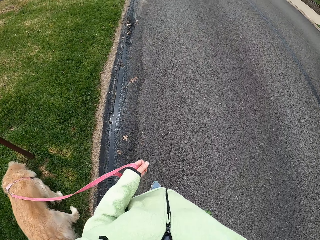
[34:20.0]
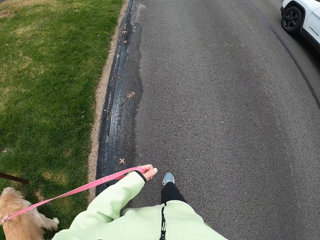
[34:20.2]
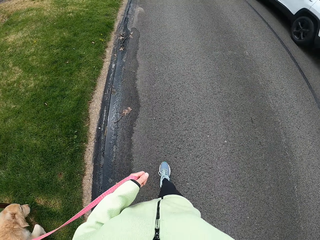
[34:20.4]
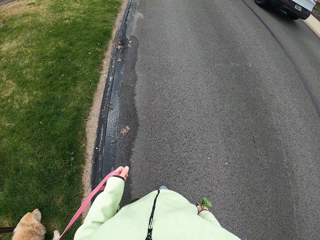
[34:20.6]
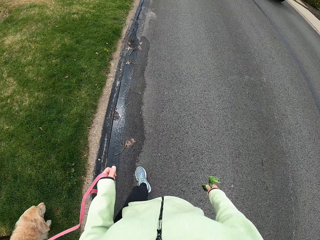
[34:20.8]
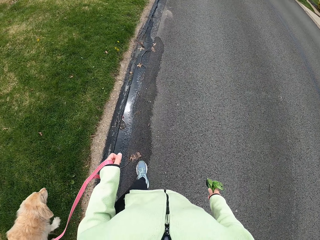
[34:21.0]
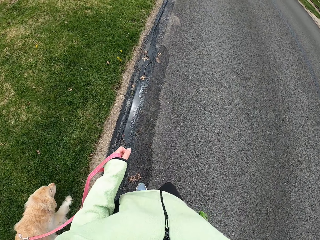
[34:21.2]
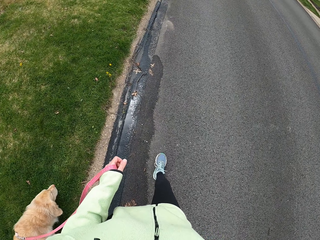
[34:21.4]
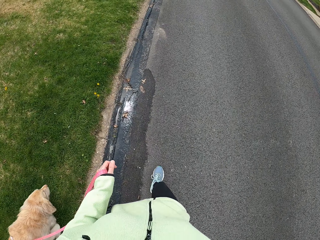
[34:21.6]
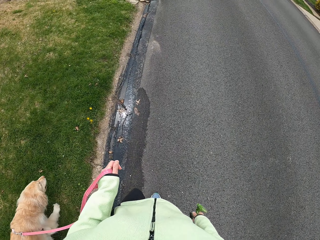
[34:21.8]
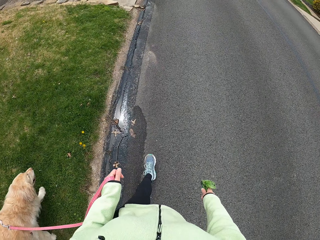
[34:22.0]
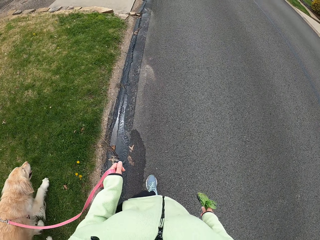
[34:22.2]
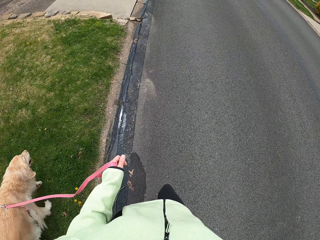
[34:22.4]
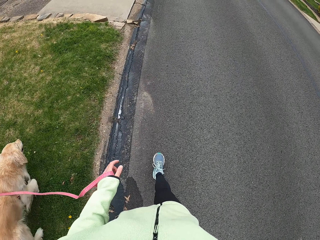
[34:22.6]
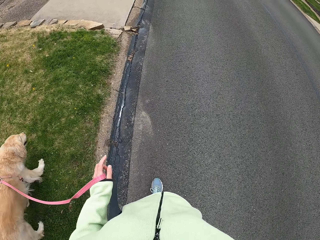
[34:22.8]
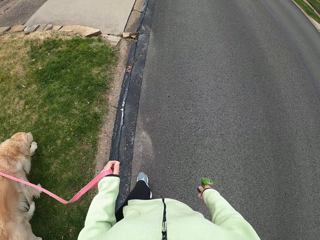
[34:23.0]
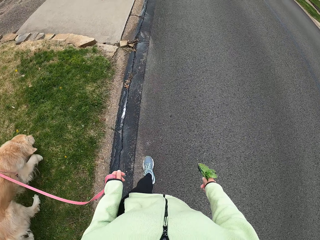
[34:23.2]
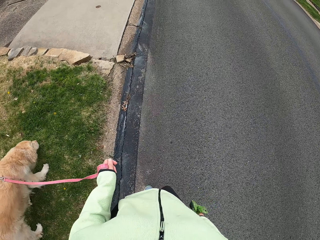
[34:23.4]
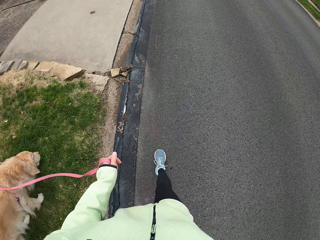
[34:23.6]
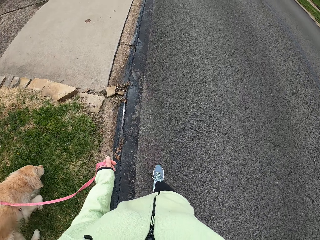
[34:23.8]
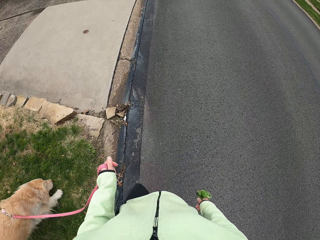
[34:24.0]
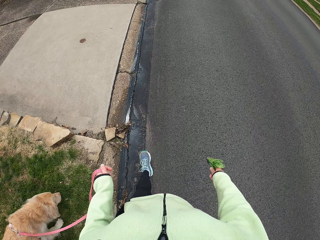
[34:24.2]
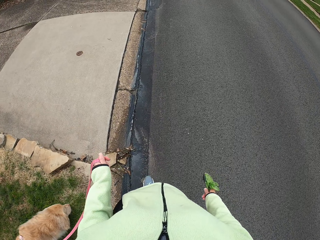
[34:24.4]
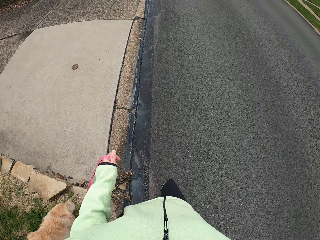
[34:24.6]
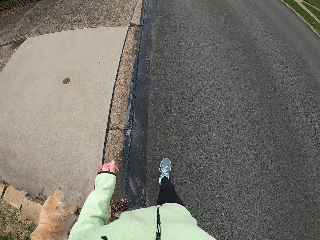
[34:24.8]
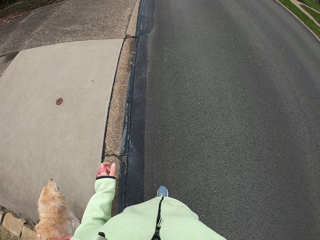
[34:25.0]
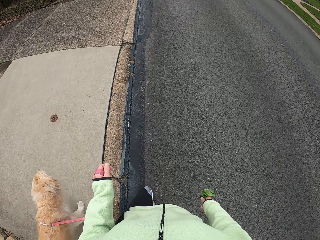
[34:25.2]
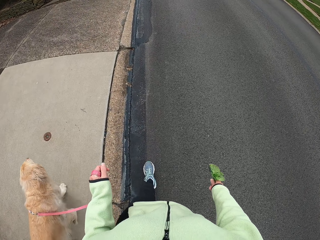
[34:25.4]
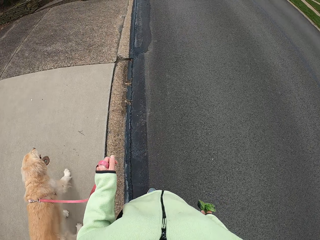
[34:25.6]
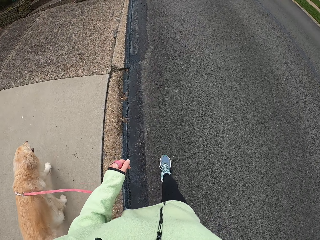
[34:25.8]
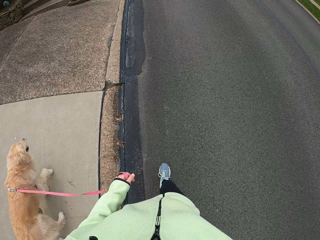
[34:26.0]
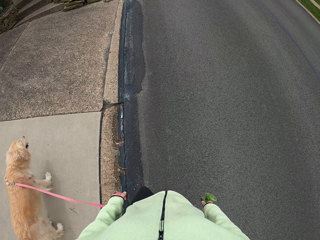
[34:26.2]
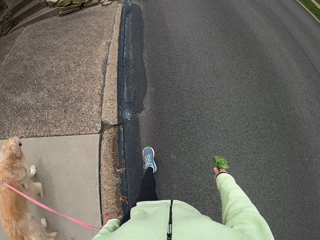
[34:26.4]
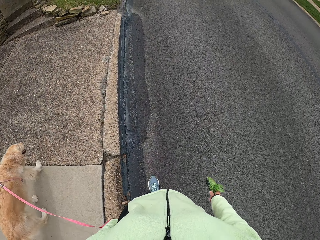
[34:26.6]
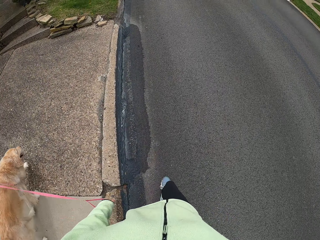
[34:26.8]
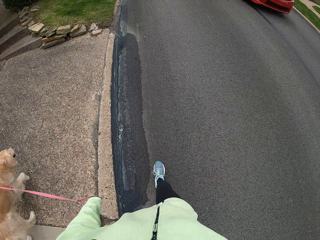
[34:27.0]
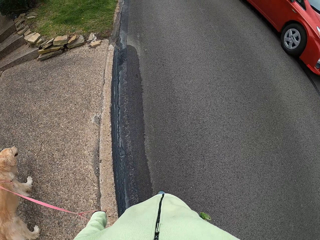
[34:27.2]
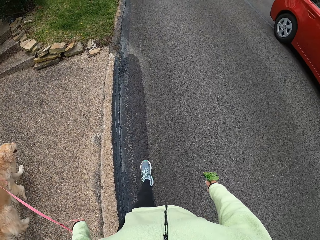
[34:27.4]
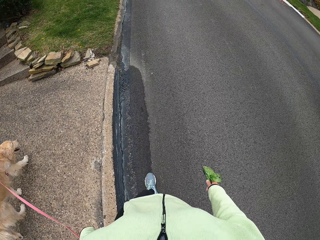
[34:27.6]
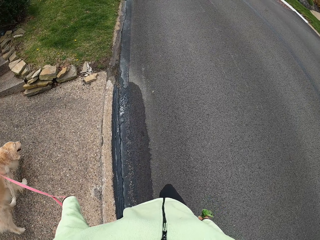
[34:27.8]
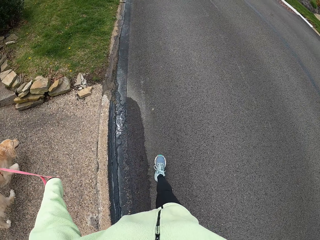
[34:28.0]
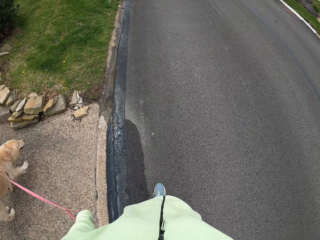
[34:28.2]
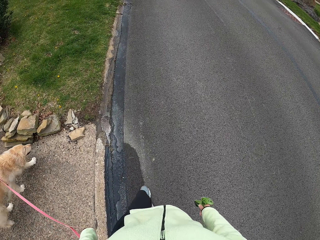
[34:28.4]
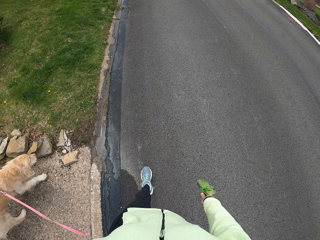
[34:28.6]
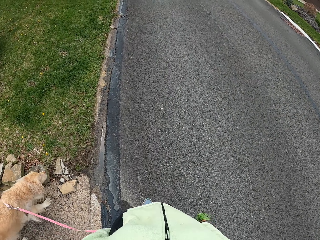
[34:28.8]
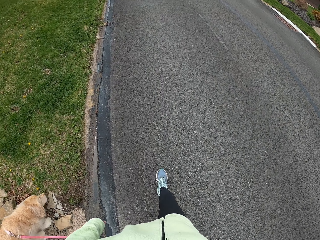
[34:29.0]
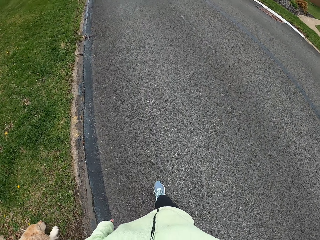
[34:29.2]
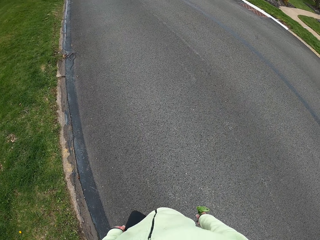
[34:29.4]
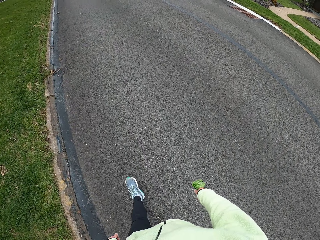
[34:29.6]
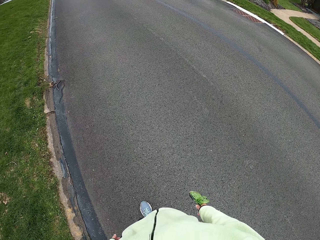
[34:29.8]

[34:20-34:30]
The camera wearer walks the dog on the road.

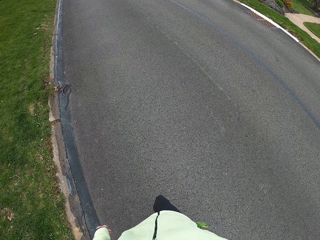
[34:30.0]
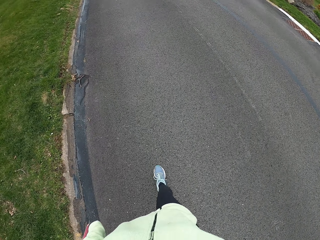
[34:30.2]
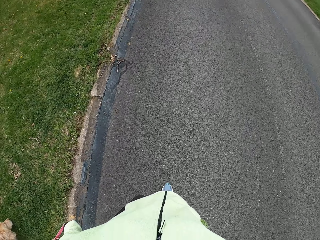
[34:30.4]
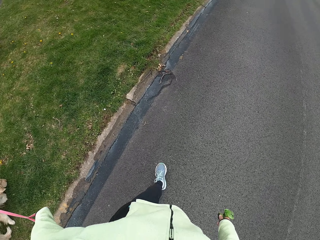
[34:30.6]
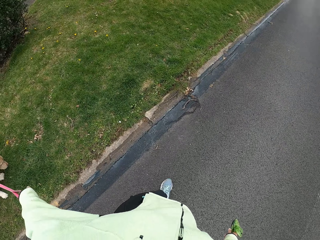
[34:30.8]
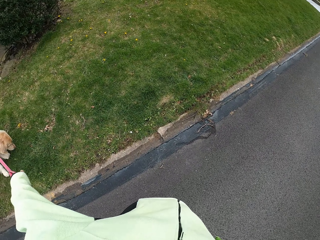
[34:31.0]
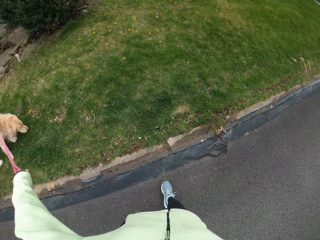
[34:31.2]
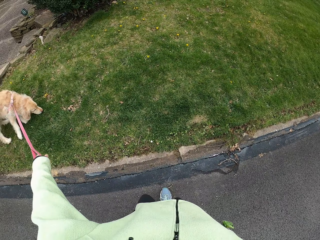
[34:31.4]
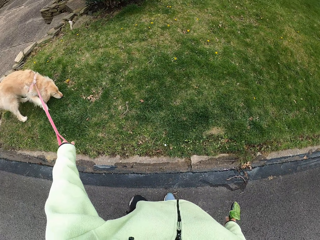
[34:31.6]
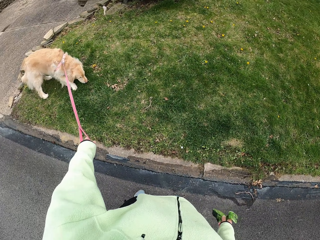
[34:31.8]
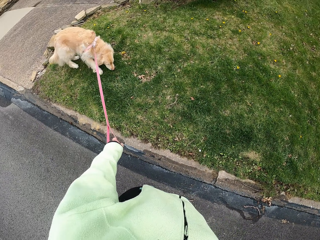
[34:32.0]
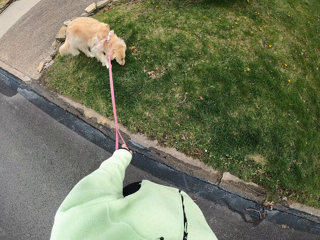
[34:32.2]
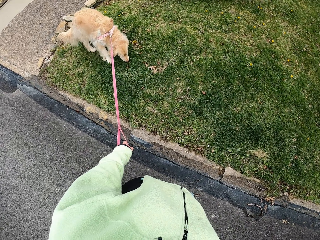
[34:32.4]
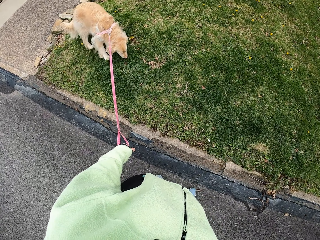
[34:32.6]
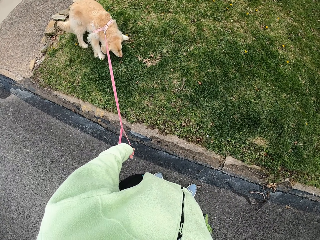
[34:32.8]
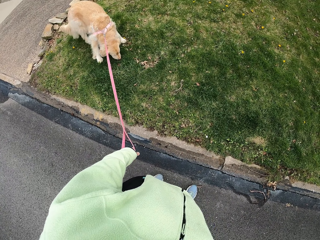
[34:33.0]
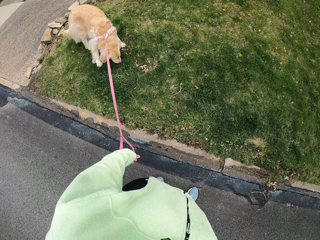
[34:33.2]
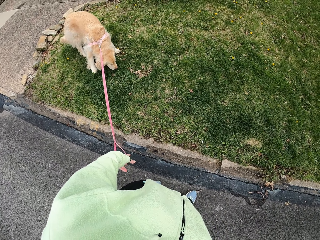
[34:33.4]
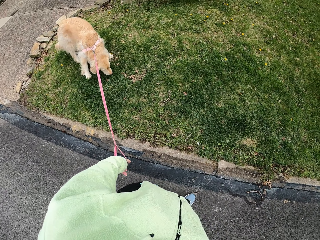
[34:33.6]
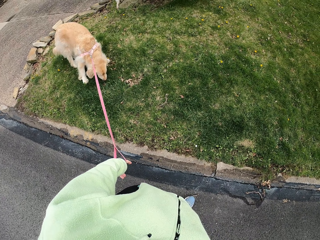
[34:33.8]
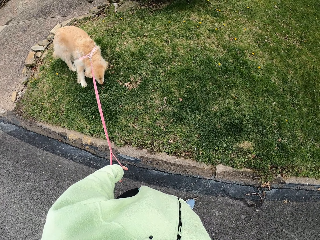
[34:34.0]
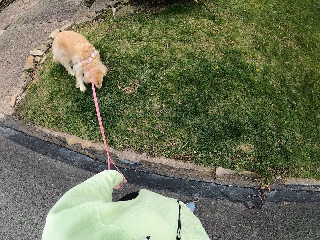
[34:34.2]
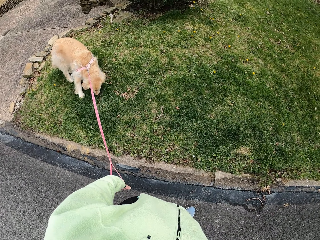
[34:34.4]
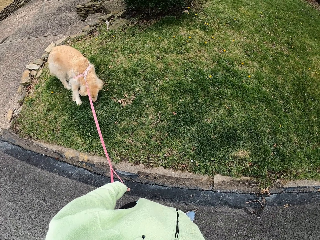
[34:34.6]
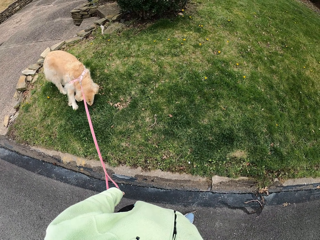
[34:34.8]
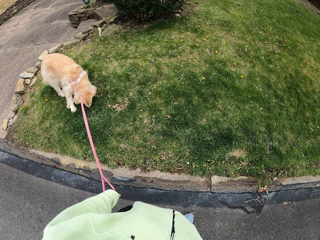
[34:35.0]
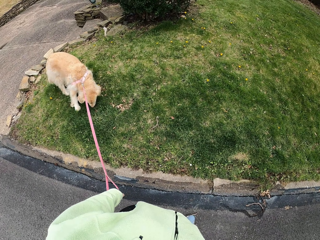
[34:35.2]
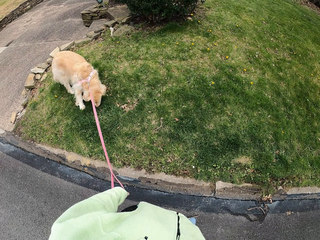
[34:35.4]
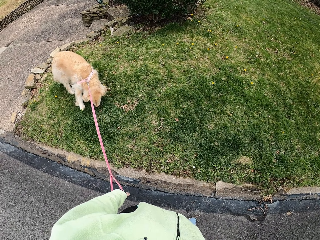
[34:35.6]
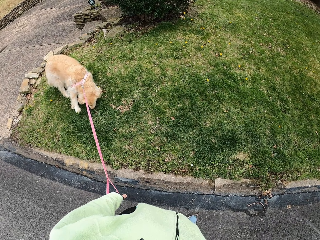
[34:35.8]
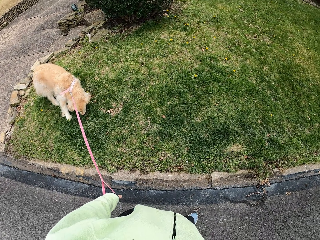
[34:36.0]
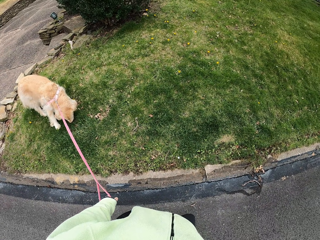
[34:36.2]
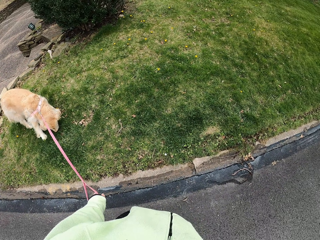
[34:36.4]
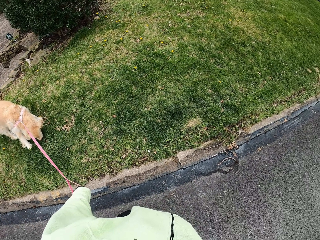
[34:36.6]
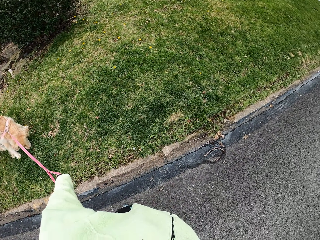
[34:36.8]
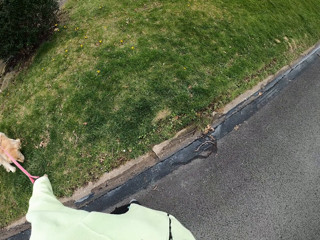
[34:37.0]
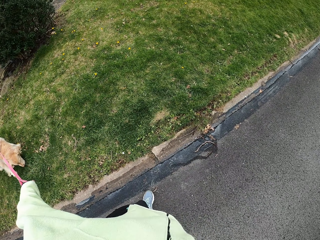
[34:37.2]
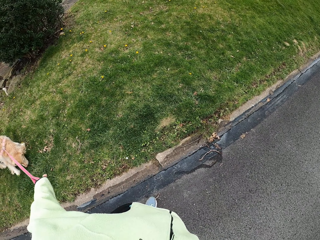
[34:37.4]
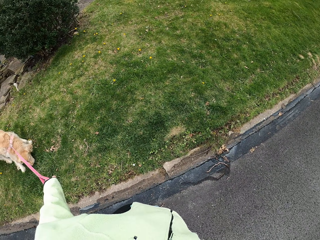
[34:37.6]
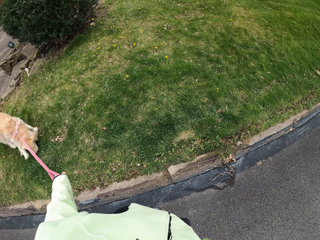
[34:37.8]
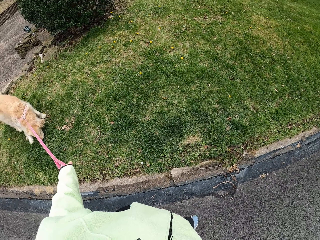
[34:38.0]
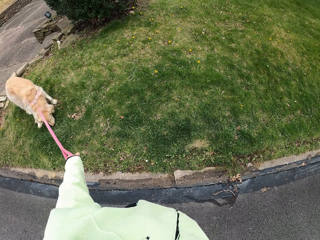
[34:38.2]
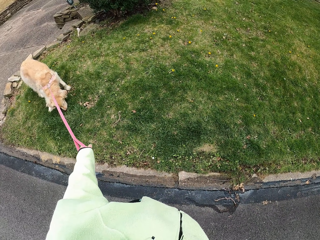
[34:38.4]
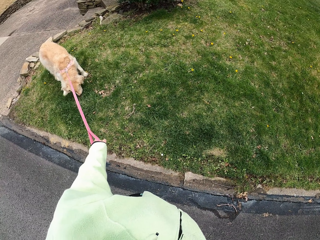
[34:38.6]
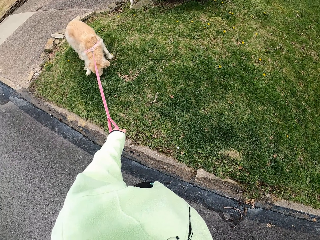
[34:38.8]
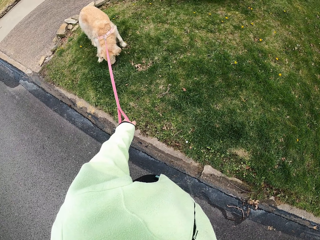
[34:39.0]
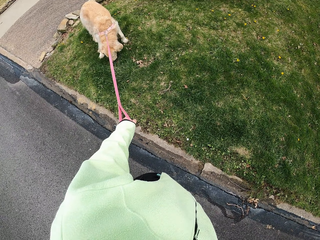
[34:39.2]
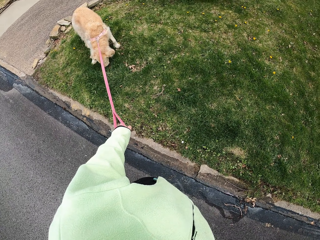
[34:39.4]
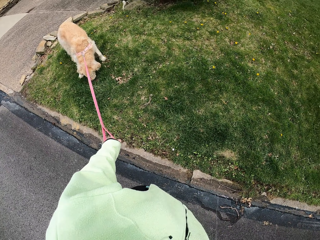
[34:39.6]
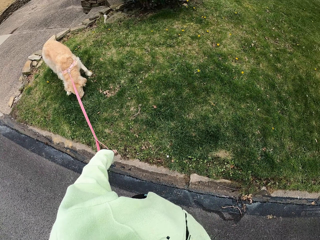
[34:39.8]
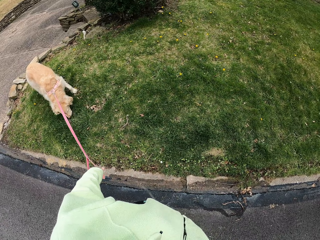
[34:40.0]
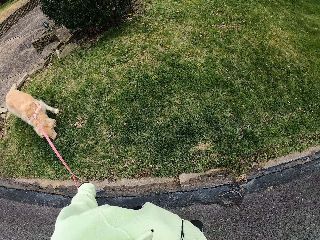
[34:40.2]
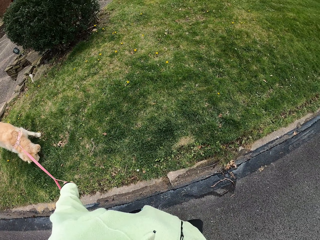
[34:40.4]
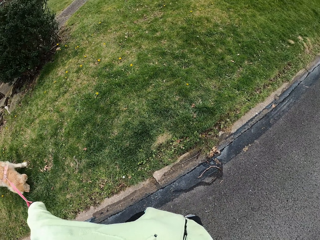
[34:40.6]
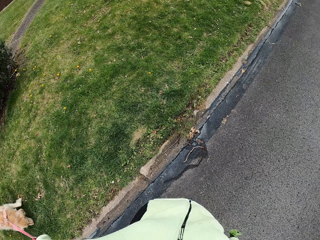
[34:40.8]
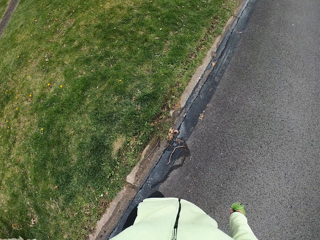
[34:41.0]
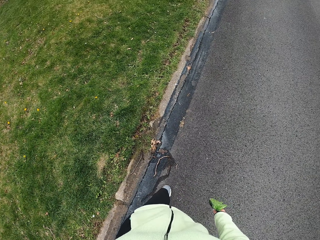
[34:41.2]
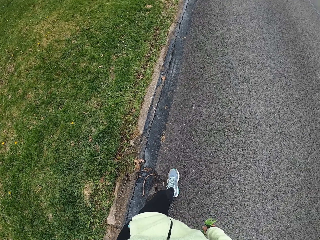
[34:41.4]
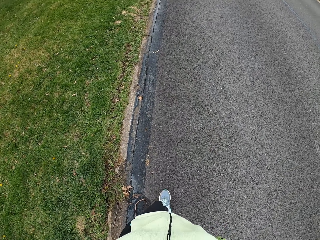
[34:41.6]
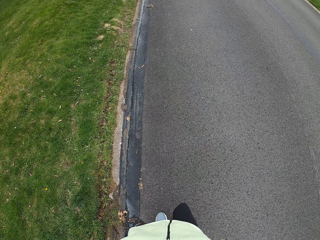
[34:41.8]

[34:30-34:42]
The camera wearer stands by the road. They pull the dog by the leash.
